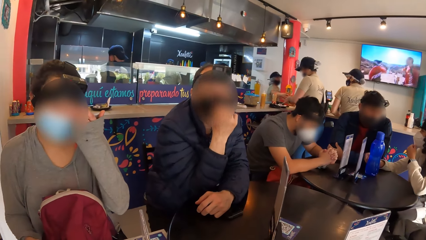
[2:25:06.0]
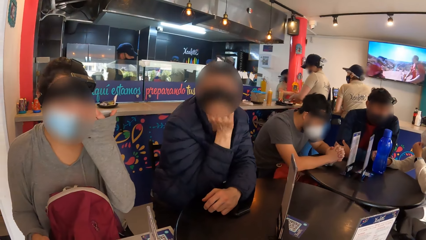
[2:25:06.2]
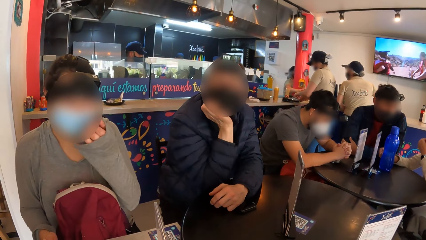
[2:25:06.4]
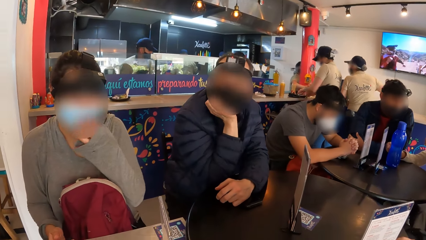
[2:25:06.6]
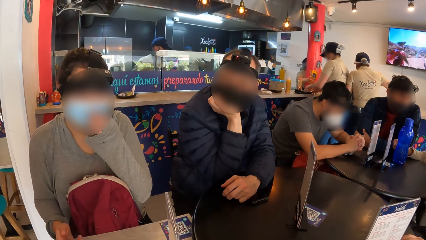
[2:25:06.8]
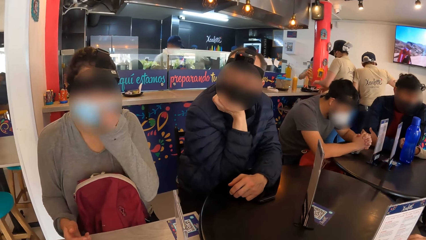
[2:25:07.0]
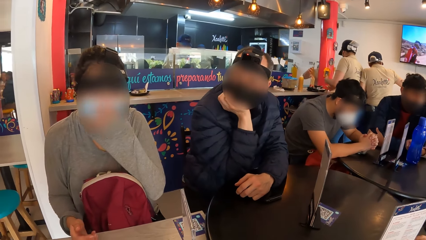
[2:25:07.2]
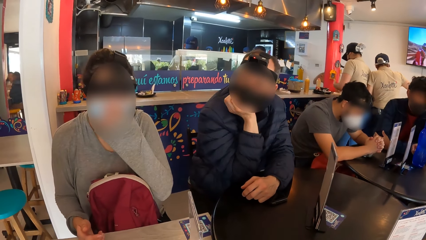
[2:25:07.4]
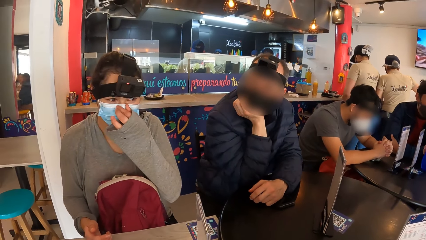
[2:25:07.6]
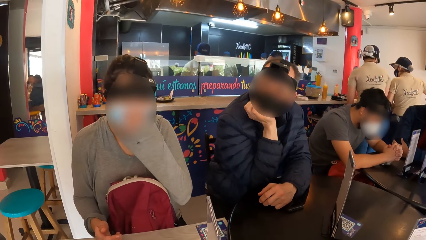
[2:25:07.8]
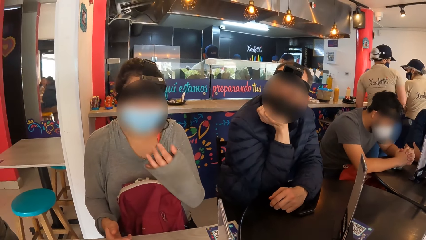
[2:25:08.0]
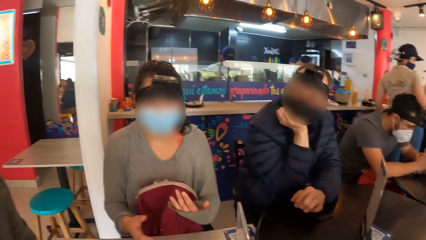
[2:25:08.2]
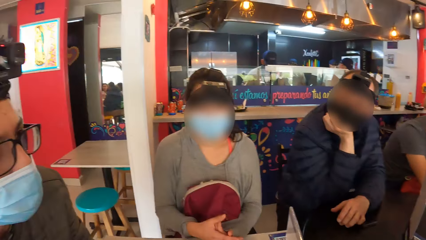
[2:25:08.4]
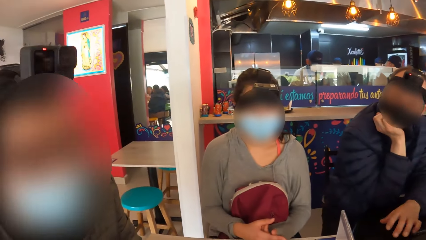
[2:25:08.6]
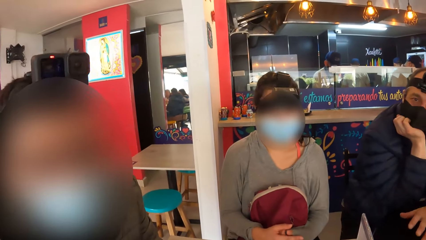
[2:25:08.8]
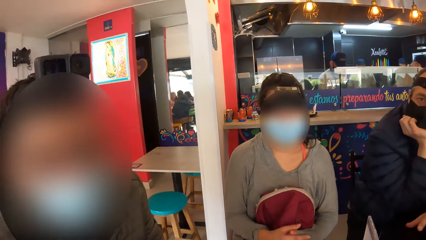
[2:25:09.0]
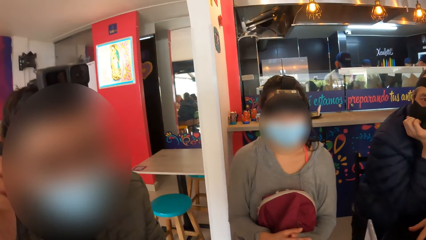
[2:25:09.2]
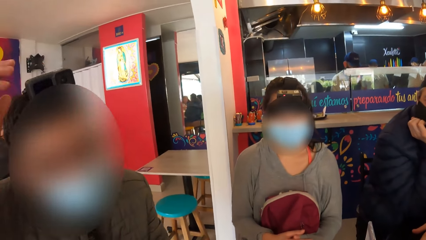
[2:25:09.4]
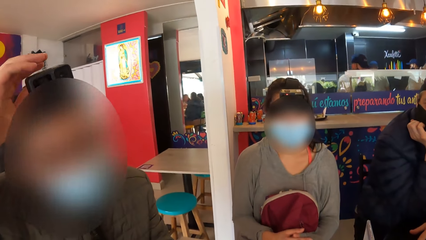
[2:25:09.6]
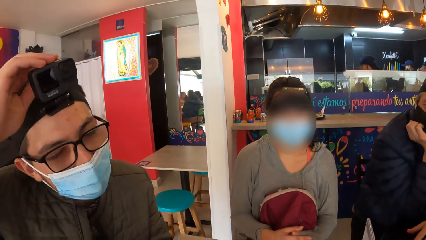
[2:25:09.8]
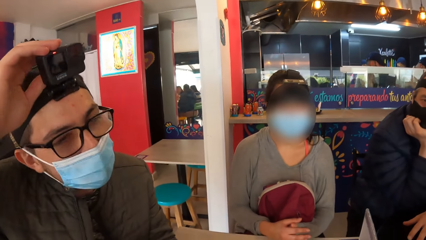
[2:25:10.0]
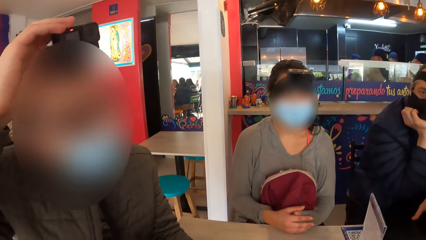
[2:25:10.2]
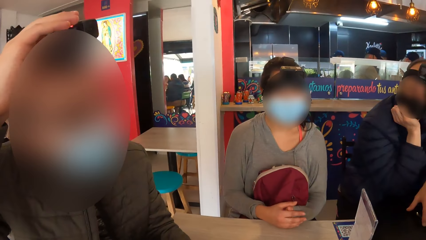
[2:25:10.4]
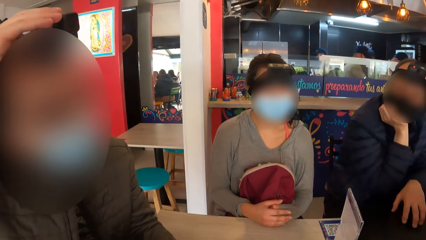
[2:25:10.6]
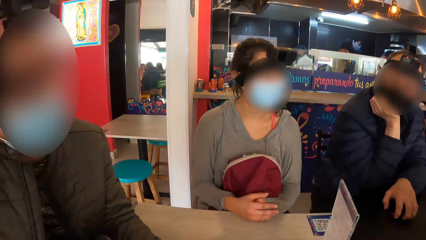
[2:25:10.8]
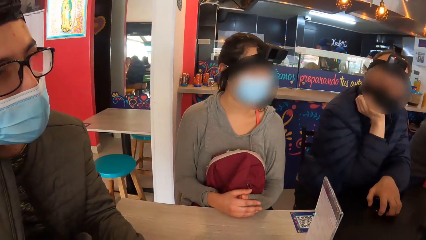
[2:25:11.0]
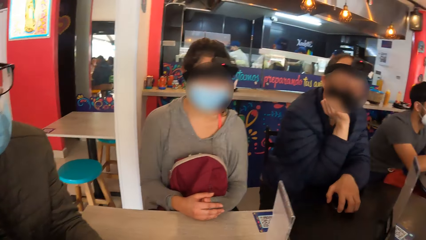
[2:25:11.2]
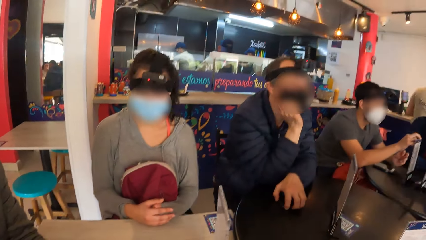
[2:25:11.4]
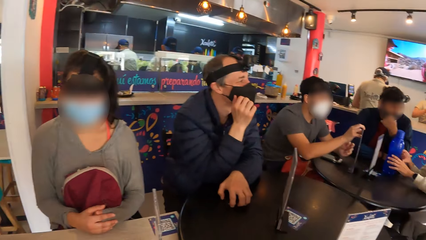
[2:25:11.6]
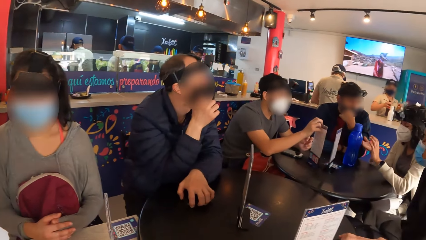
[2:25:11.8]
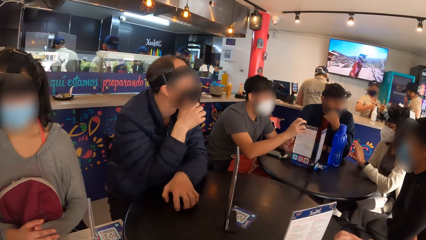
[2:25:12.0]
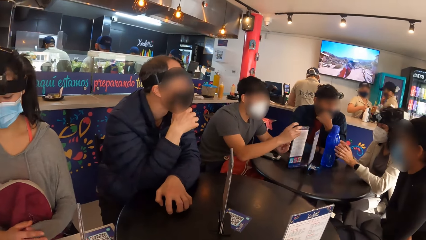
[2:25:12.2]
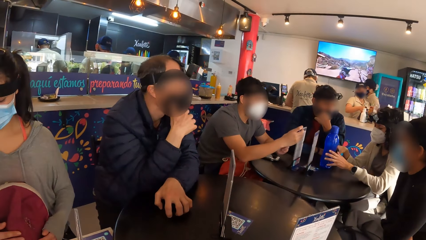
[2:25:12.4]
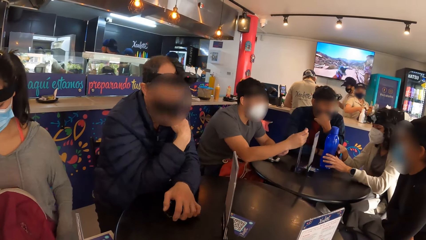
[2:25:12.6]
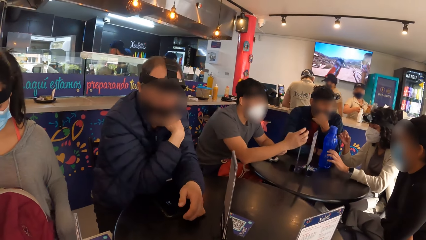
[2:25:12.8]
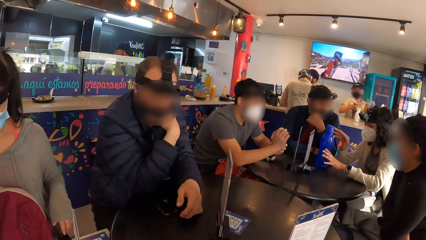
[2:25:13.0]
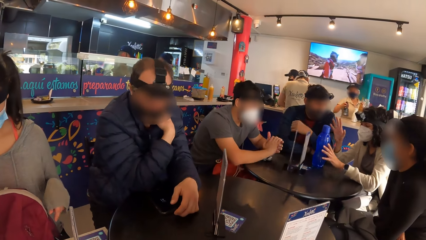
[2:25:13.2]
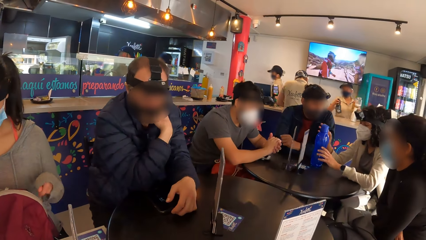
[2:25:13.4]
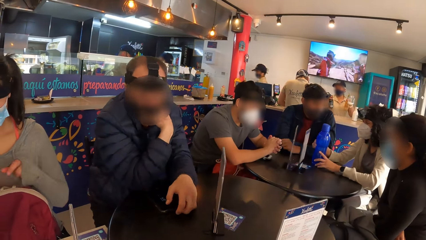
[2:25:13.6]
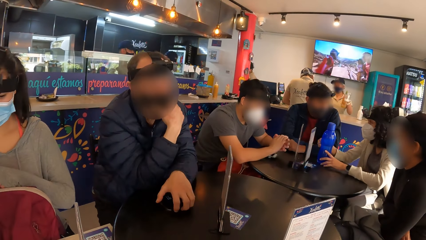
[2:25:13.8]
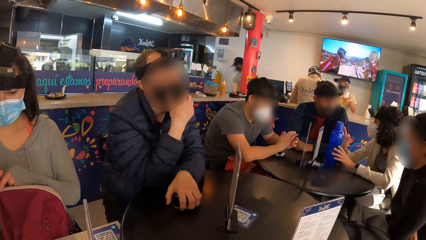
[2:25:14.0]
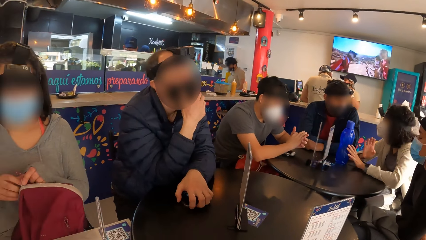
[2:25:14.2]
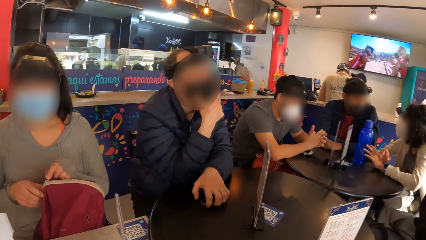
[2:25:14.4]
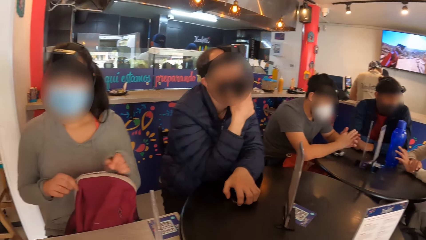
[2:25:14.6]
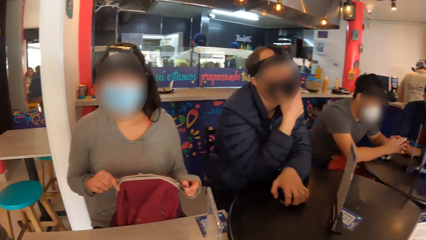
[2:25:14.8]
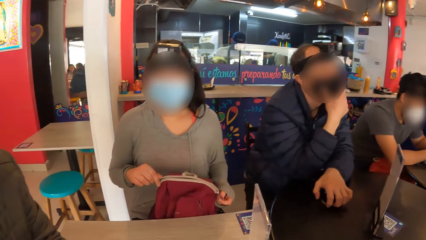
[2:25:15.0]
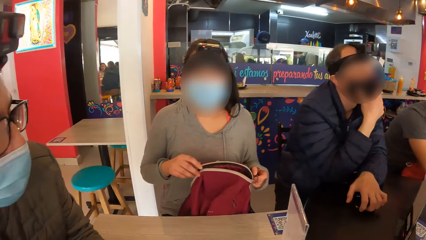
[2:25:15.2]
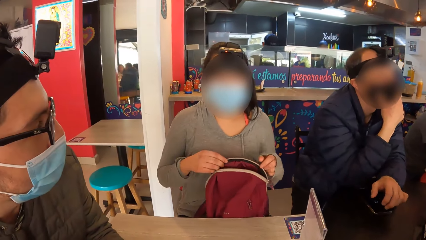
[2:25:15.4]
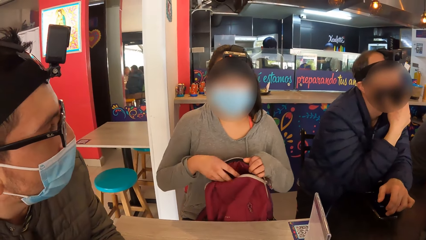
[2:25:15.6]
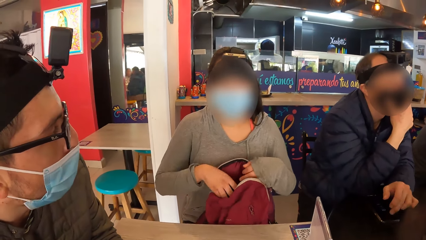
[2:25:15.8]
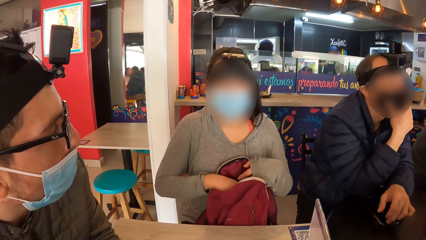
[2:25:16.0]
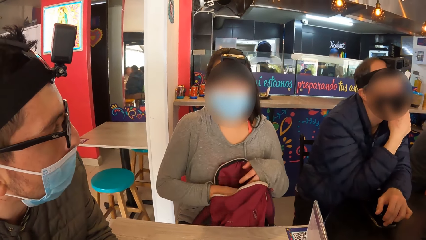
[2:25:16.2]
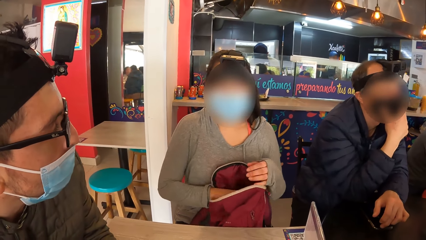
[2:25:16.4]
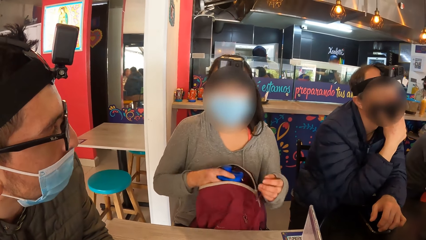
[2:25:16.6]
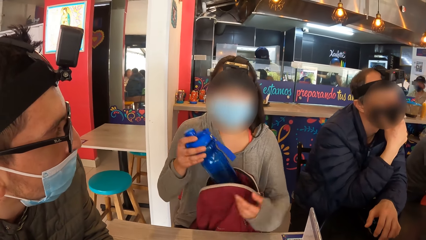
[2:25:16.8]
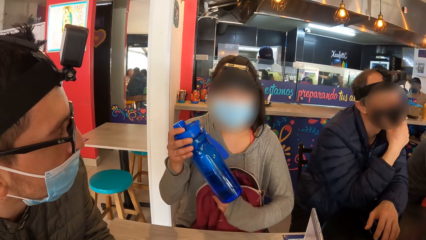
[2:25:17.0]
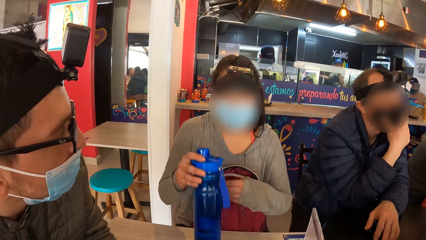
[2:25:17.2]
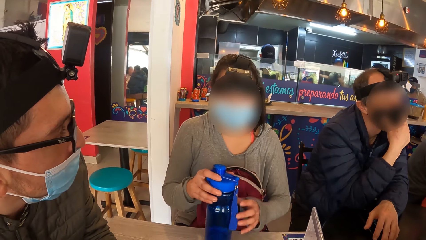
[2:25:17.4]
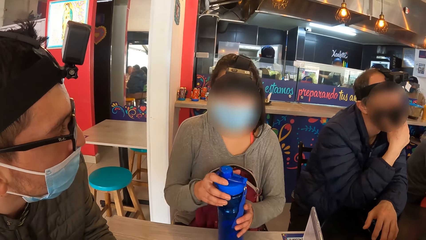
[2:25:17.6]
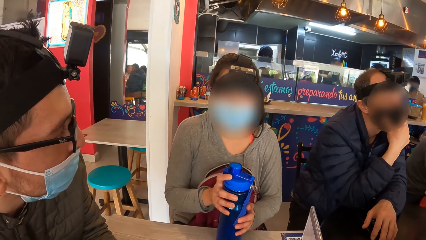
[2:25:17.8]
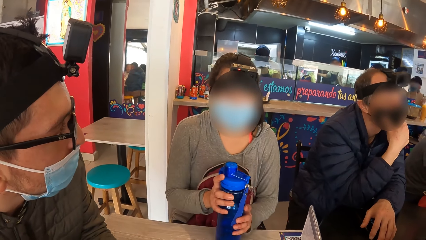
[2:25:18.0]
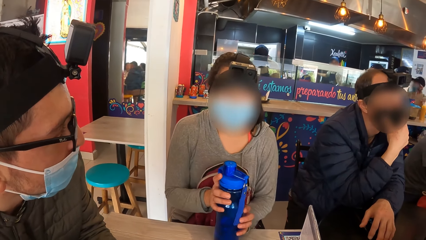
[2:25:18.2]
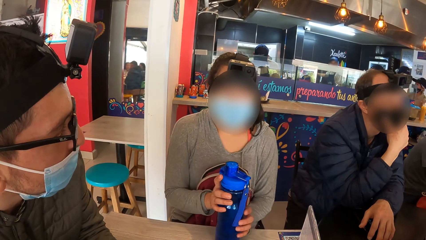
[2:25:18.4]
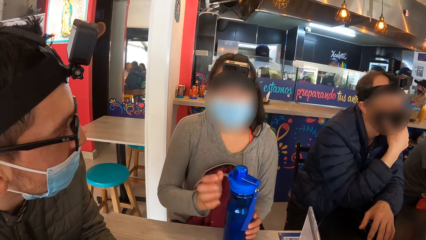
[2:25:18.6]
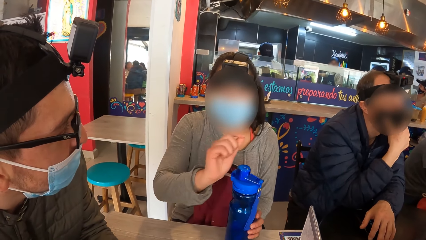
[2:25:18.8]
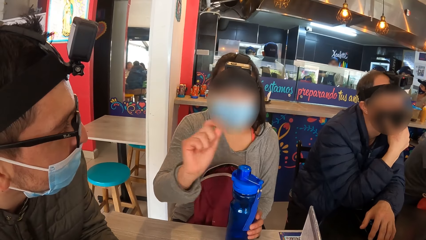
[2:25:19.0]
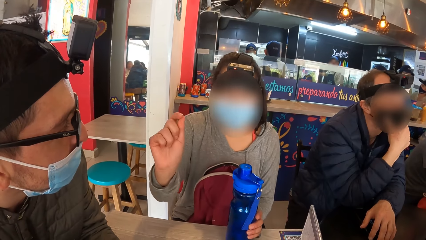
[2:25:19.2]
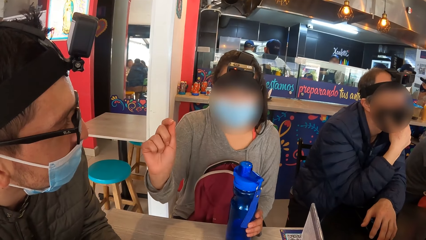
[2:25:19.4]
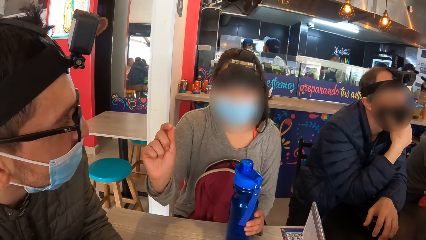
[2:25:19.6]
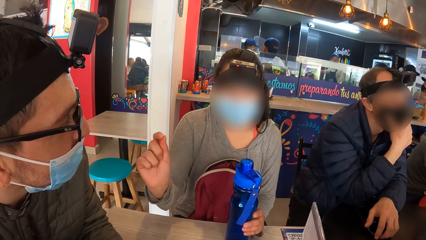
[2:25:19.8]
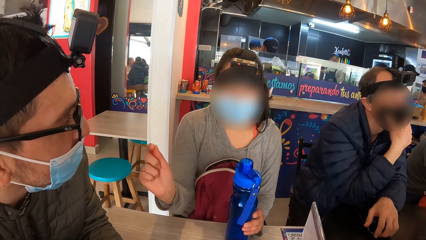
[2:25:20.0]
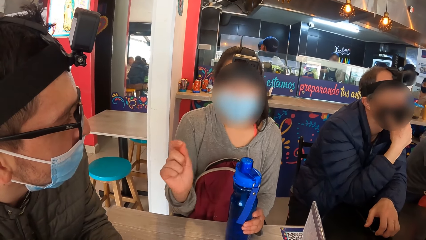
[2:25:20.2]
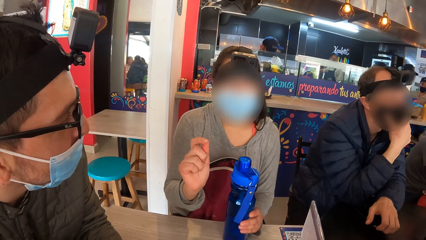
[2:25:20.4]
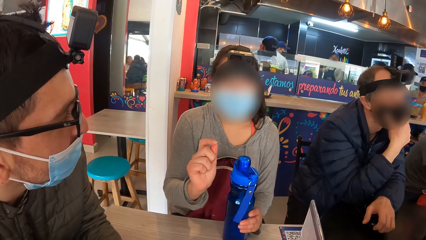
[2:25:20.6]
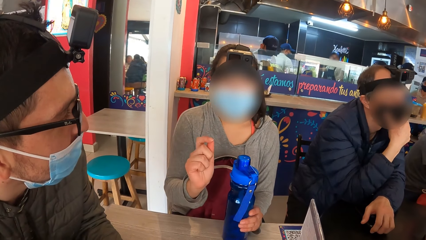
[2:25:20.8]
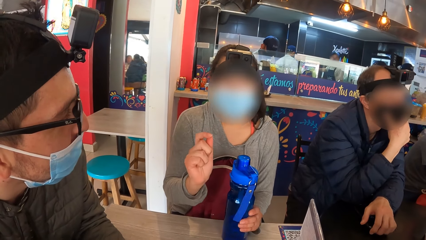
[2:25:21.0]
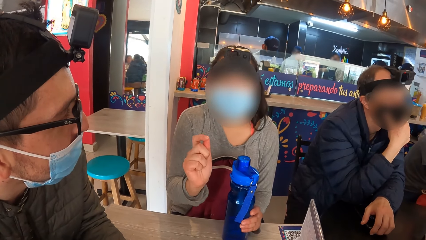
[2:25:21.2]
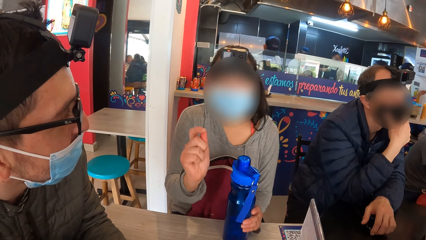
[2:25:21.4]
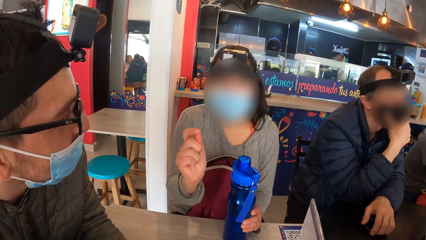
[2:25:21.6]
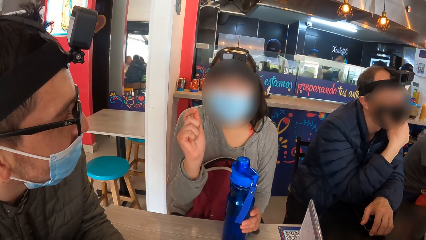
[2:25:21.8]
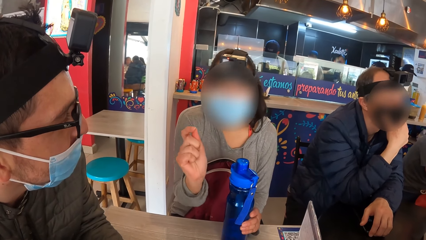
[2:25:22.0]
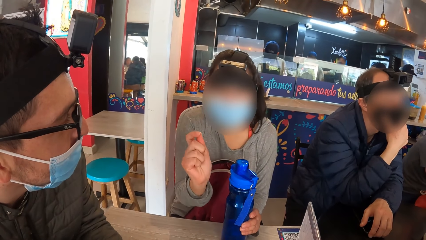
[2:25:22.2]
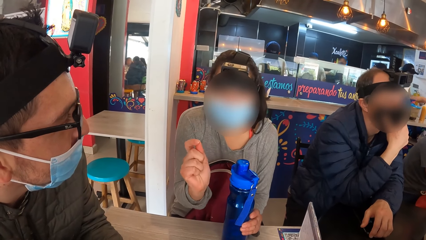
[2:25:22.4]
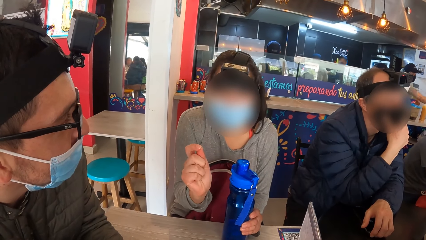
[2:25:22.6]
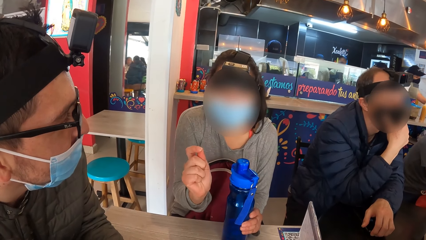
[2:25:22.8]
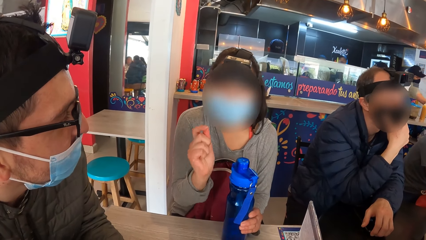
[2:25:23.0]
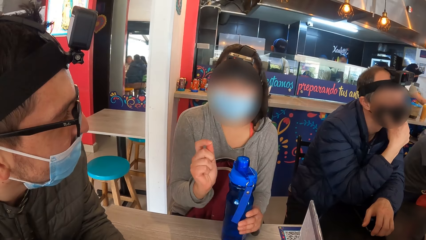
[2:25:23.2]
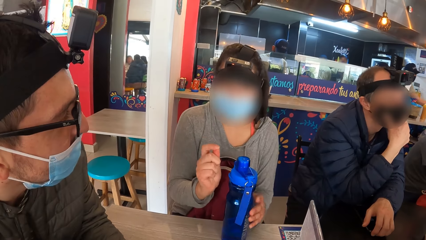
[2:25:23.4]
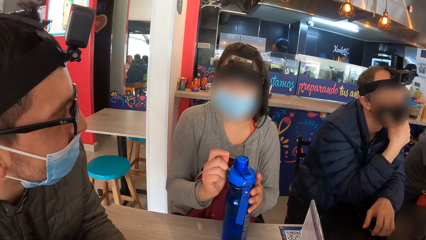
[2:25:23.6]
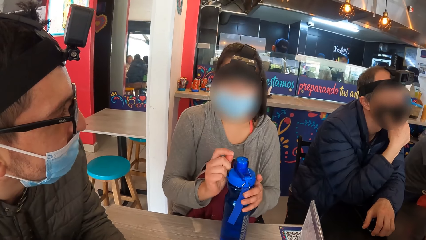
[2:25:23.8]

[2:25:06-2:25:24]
A man interacts with a woman. The woman adjusts a face mask on her face with her left hand. Another man rests his right hand on his chin. Another woman adjusts a face mask on her face with her left hand. The second man taps the table with the fingers of his left hand. A third man adjusts his camera and touches the camera on his head with his right hand. The second man touches a phone on the table with his left hand. A fourth man turns the menu template. The first woman gesticulates with both hands. The second woman opens a bag with her left hand. The second man touches the phone on the table with his left hand. The third man interacts with the second woman. The second man taps the phone with his left hand. The second woman brings out a water bottle from the bag with her right hand, places the water bottle on the table with her right hand, holds the water bottle with both hands, and gesticulates with her right hand. The second man holds the phone on the table with his left hand.
